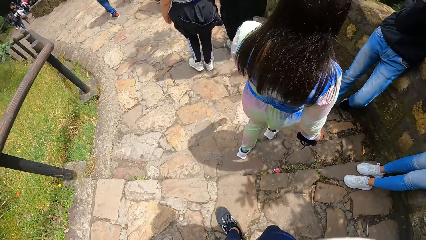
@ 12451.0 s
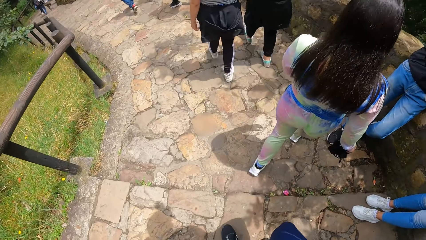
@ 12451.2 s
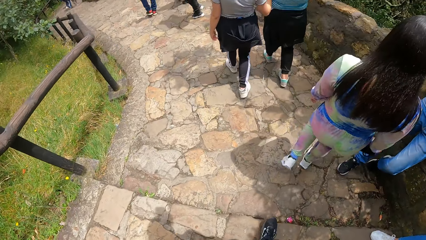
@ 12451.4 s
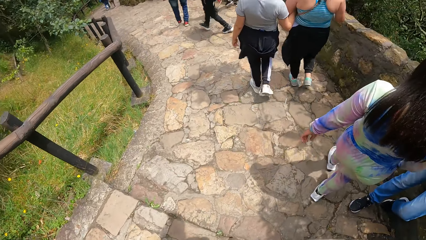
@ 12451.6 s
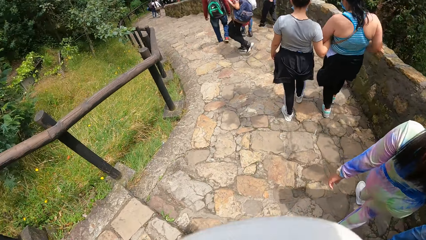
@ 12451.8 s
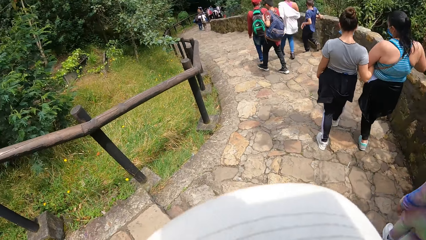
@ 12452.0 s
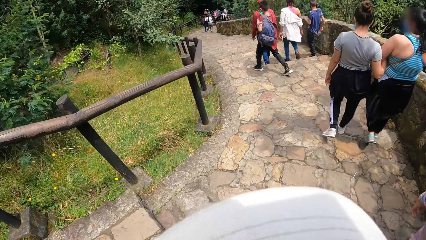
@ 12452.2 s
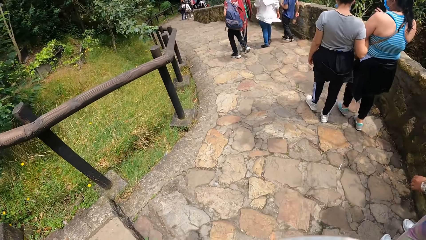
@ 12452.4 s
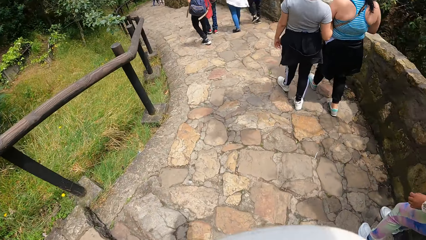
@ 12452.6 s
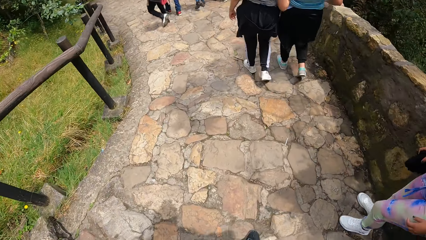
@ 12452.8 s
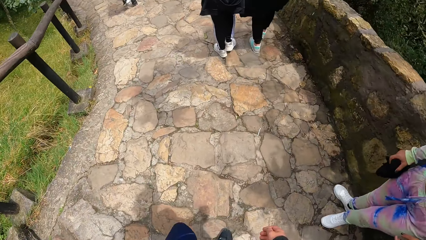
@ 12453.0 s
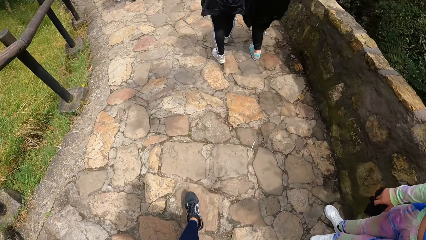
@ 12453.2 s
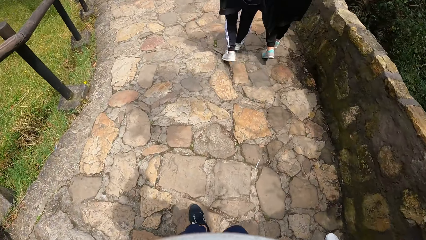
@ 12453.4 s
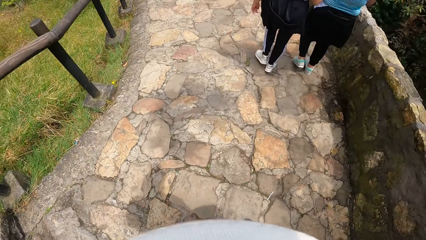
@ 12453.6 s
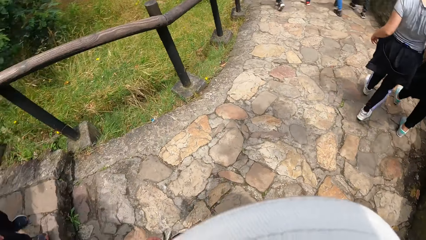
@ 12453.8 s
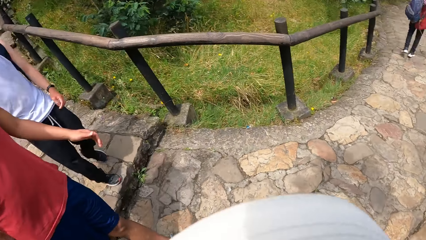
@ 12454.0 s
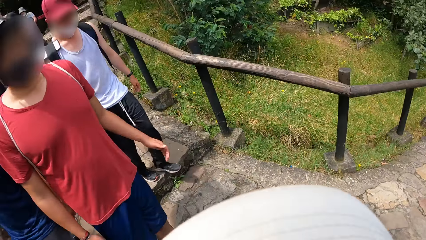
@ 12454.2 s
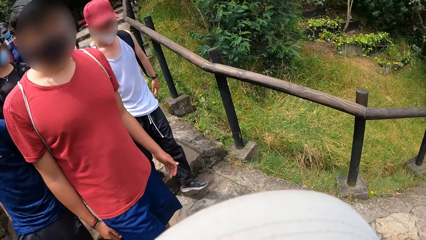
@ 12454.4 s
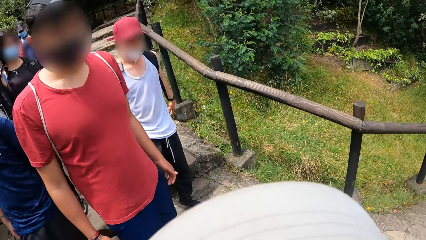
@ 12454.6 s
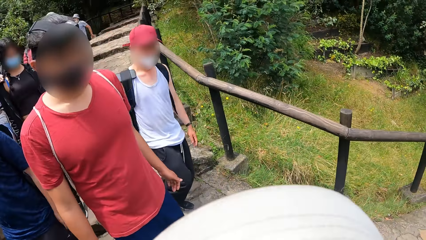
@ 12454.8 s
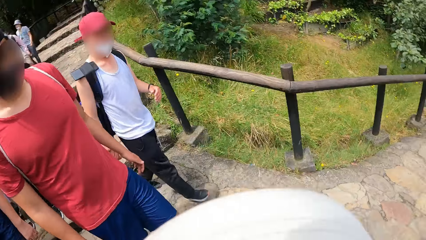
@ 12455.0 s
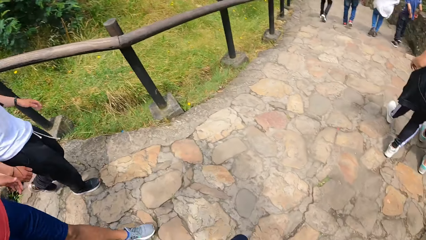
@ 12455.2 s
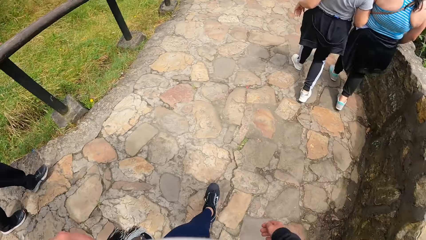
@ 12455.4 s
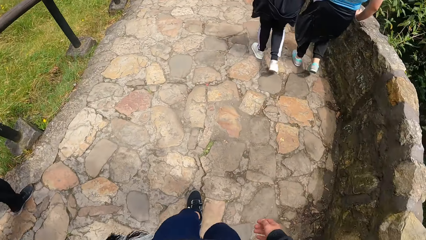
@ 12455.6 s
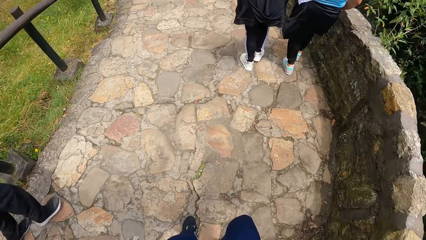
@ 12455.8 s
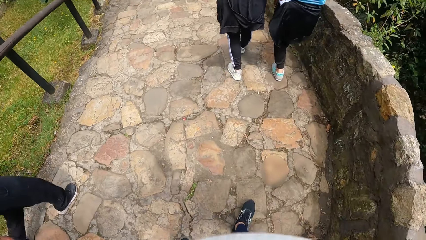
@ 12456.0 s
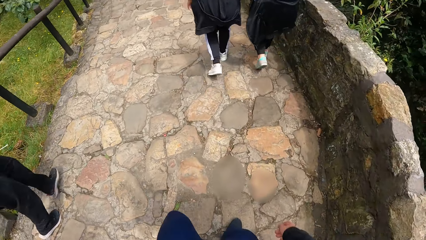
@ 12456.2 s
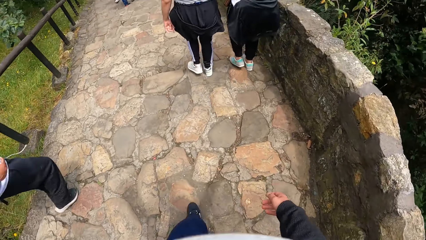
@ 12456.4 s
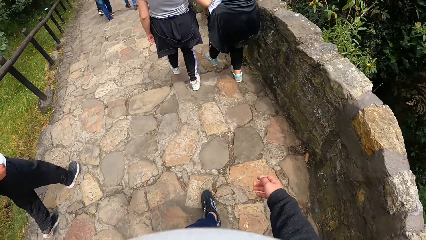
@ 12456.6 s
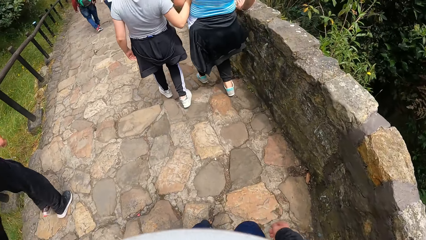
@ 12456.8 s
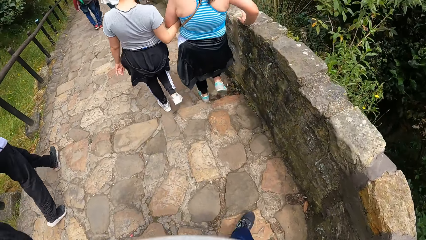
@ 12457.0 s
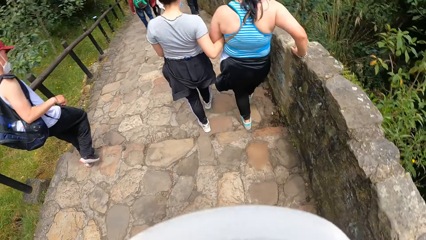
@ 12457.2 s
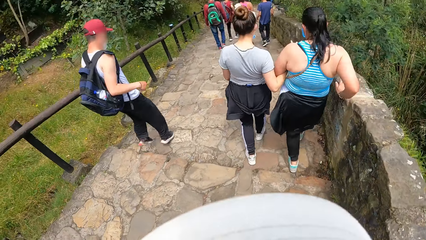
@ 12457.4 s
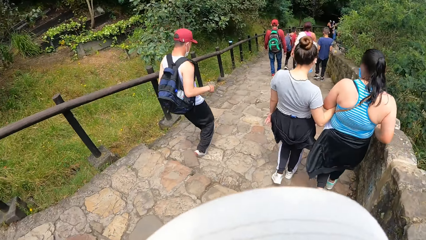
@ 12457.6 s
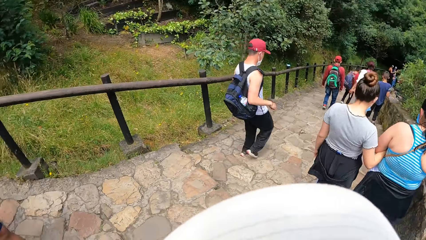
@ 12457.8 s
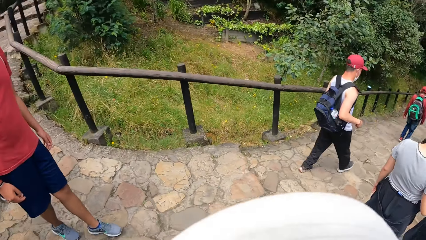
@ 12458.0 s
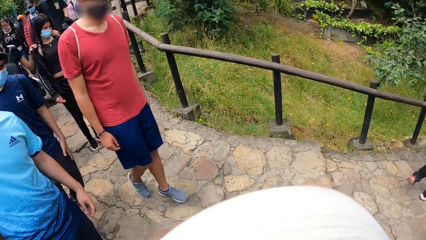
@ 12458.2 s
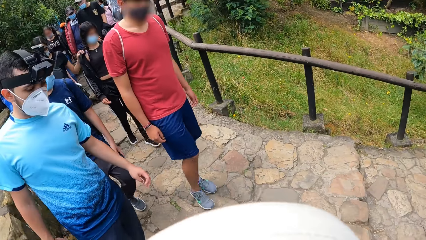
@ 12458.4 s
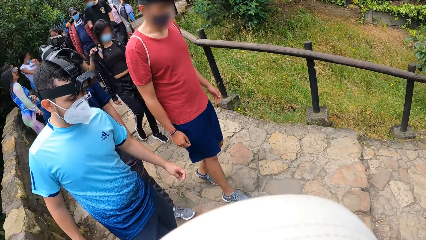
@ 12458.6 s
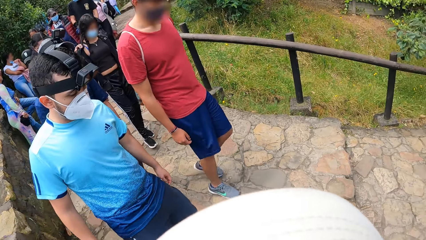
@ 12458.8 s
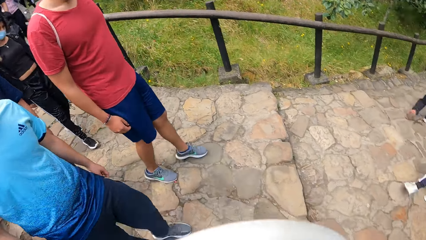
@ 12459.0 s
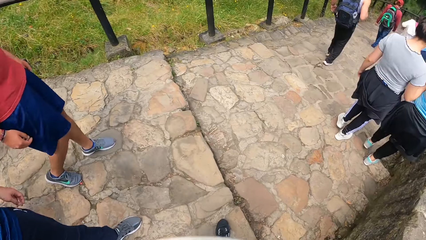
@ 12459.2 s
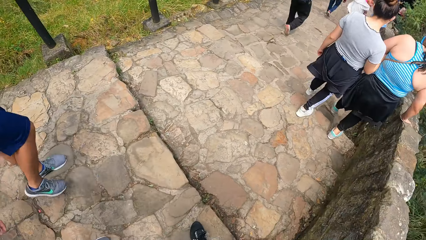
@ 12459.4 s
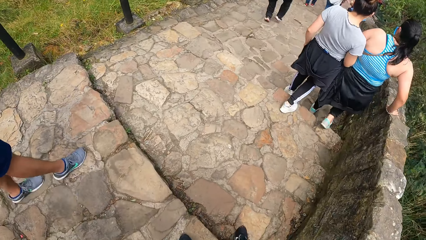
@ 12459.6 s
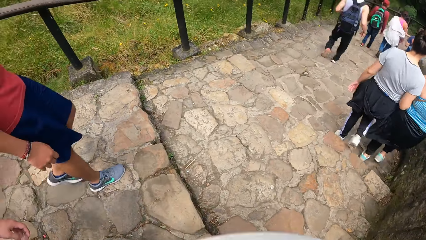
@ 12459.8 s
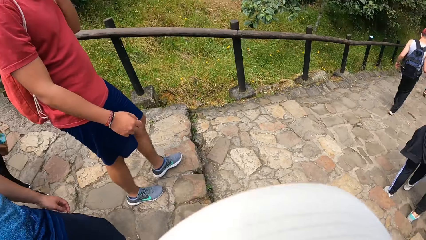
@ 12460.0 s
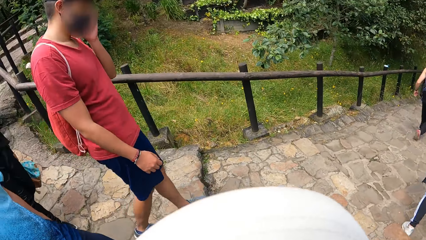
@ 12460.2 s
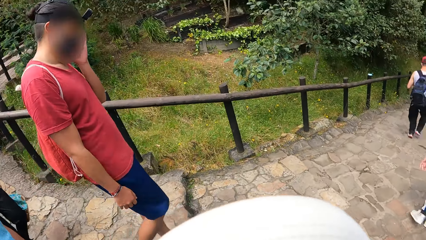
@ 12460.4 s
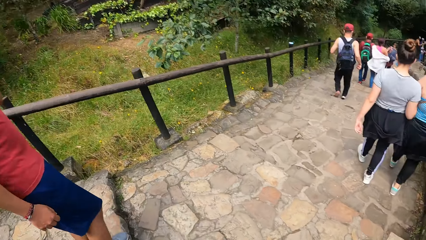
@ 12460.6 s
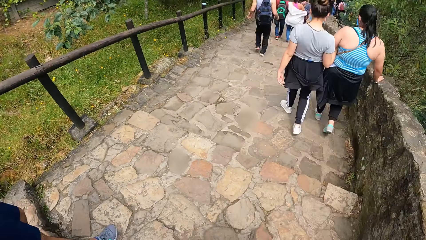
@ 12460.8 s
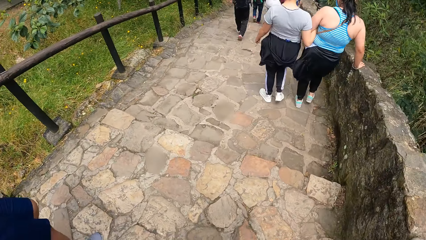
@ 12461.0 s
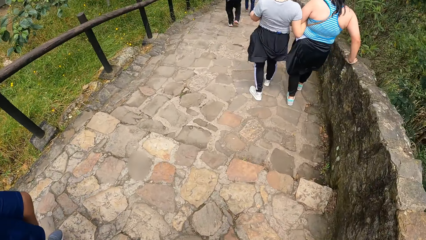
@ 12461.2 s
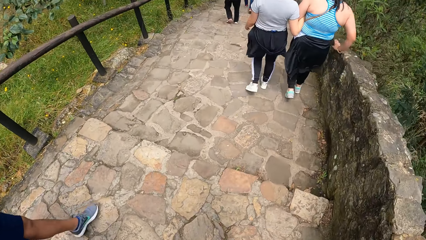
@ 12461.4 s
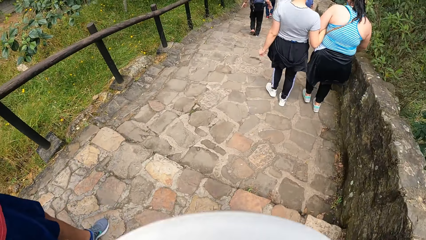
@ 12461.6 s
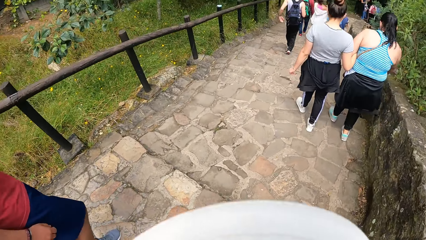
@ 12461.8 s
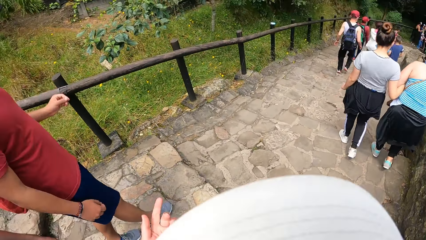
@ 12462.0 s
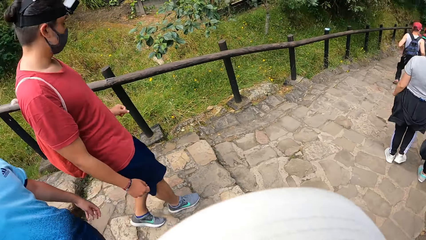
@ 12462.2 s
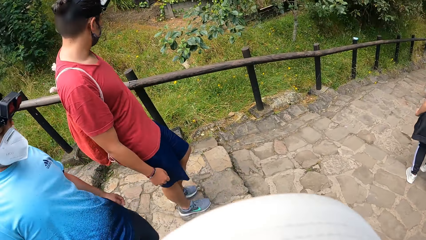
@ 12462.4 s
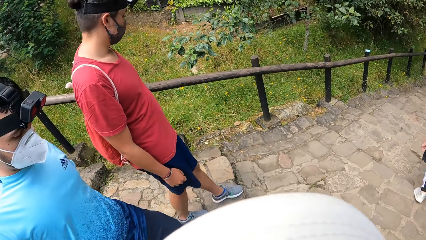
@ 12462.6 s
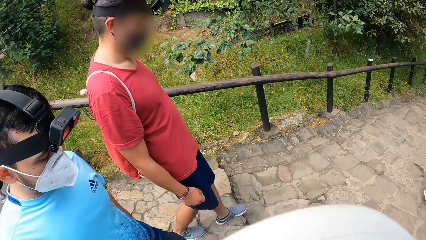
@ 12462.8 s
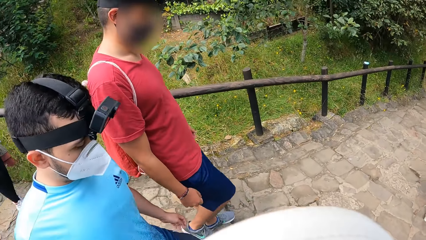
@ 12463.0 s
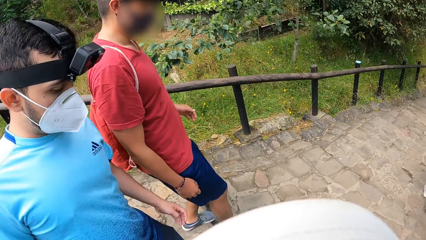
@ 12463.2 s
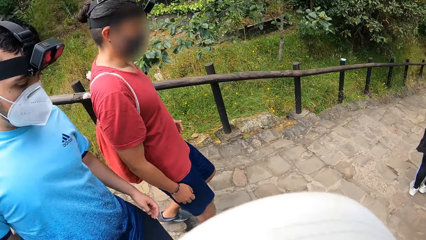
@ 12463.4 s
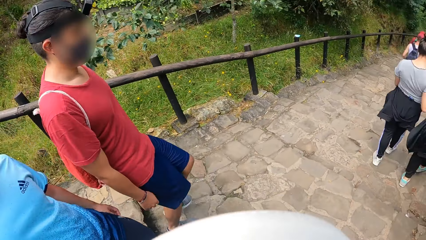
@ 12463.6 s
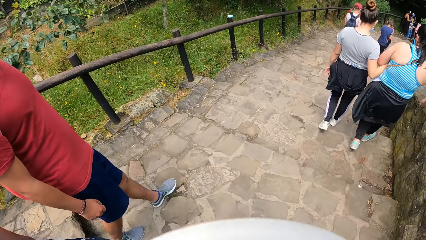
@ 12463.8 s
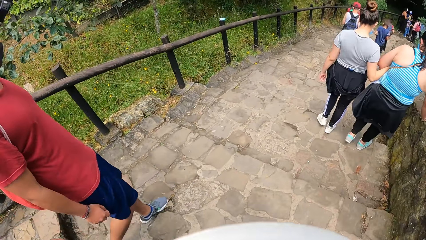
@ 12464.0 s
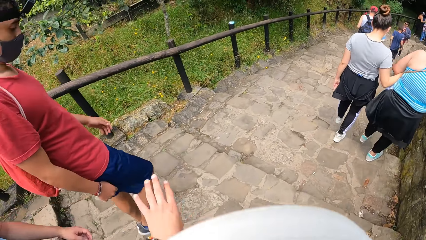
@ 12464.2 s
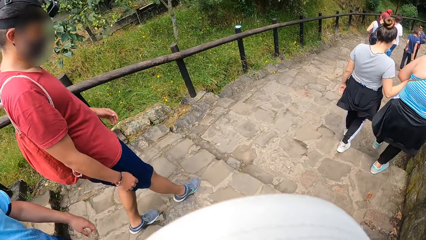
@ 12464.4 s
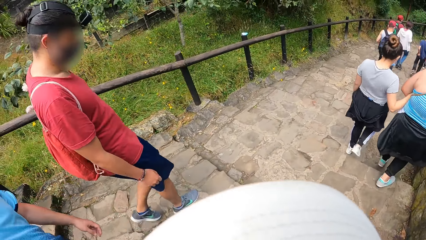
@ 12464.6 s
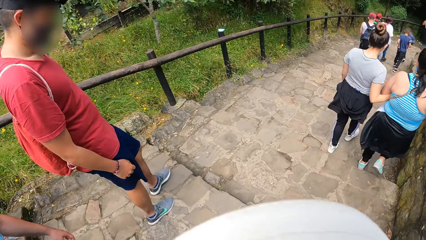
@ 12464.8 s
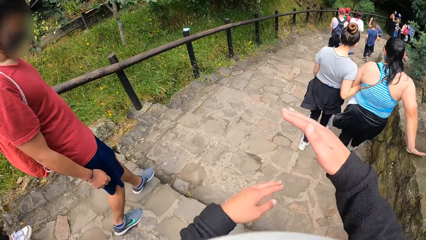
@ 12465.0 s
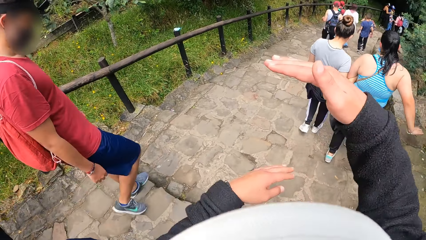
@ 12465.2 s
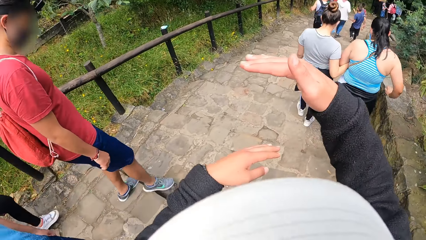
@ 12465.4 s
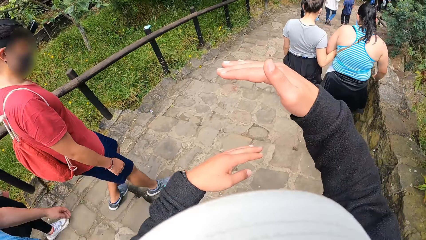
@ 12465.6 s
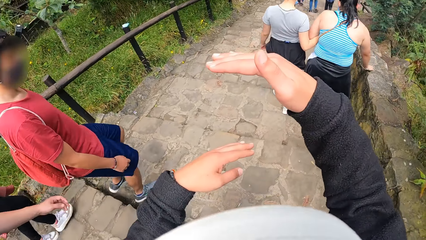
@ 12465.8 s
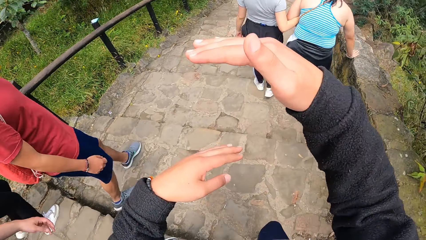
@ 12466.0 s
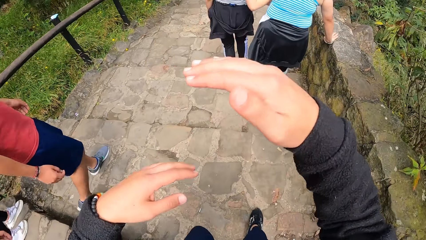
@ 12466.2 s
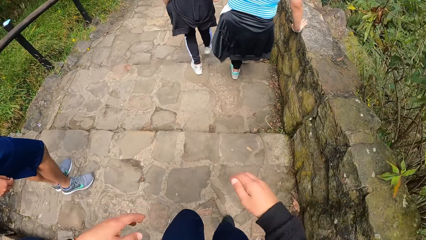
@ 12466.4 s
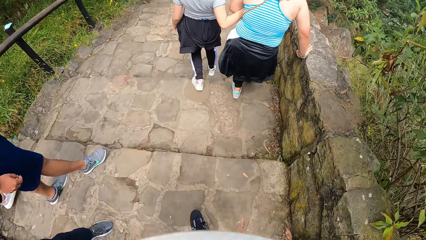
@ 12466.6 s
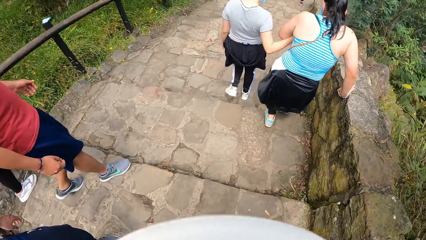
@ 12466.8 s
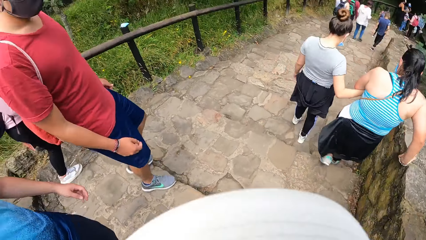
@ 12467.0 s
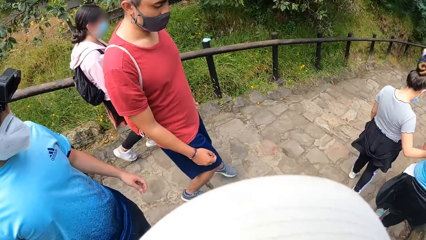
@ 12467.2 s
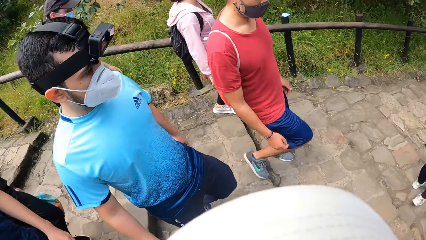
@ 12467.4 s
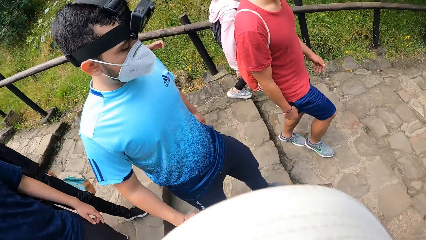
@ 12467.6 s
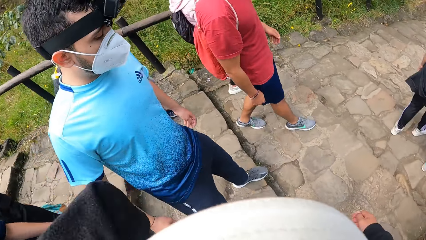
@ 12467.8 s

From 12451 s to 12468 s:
The camera wearer looks around. They interact with a man. They look around. They communicate with another person.
